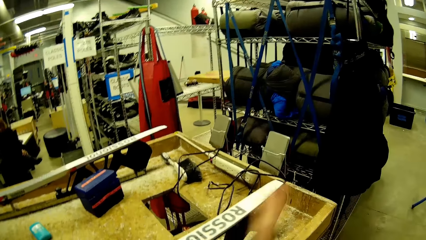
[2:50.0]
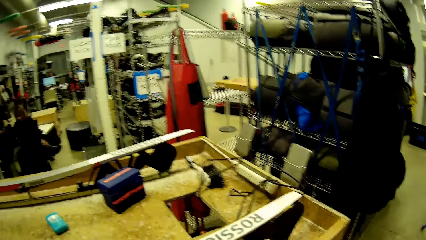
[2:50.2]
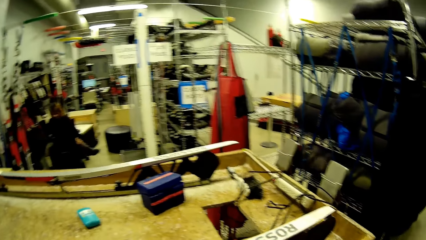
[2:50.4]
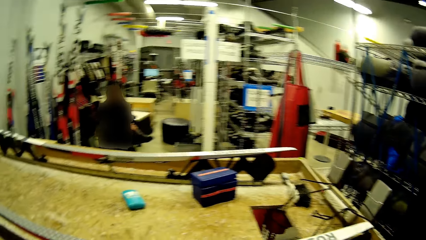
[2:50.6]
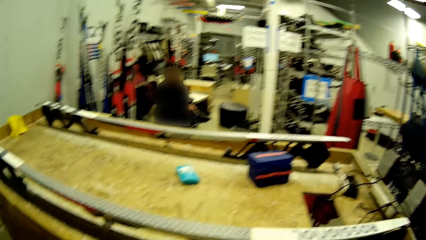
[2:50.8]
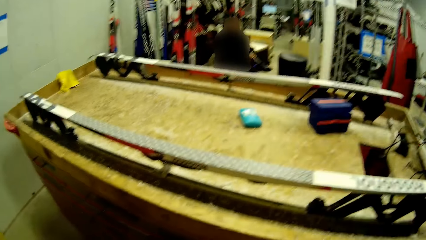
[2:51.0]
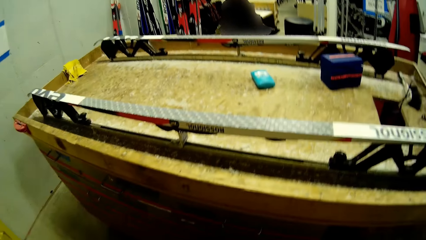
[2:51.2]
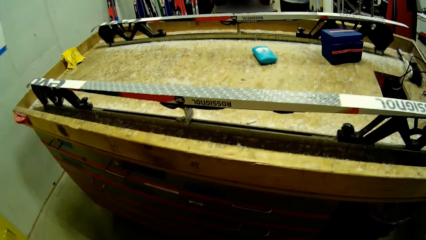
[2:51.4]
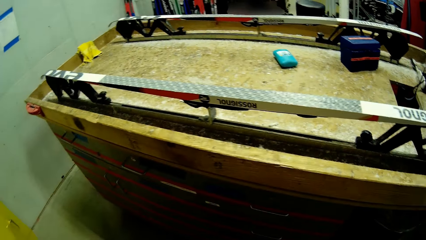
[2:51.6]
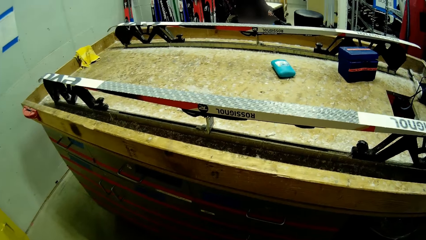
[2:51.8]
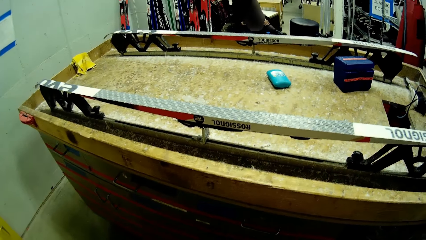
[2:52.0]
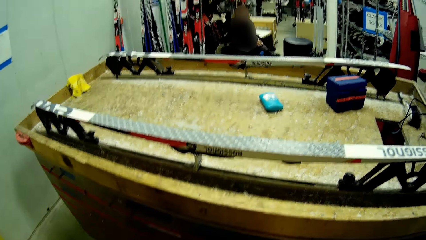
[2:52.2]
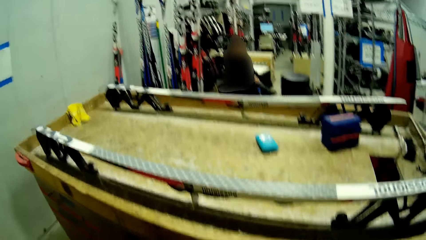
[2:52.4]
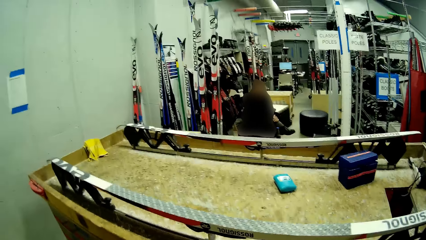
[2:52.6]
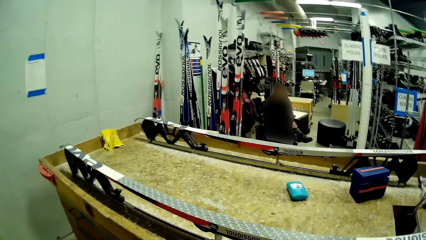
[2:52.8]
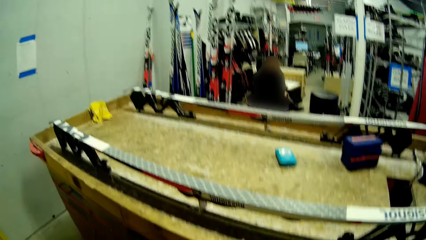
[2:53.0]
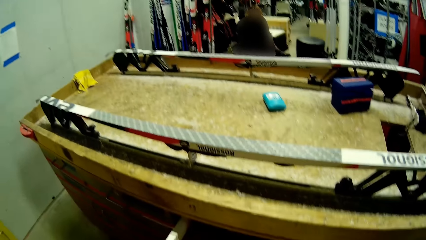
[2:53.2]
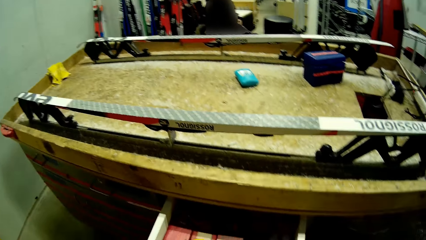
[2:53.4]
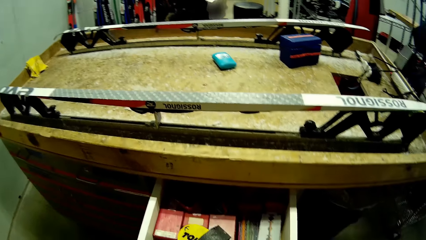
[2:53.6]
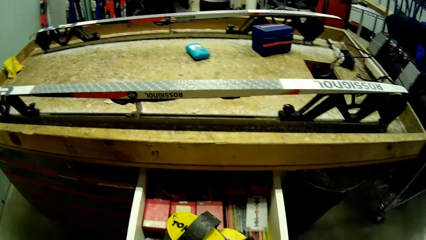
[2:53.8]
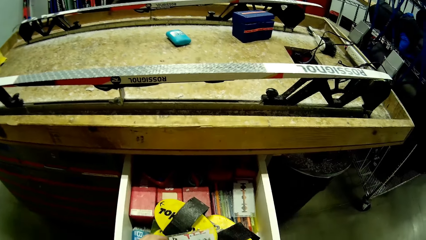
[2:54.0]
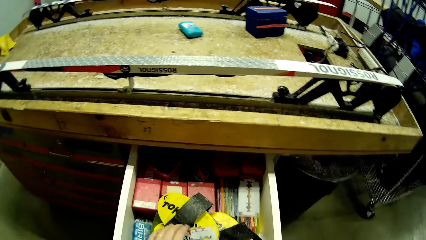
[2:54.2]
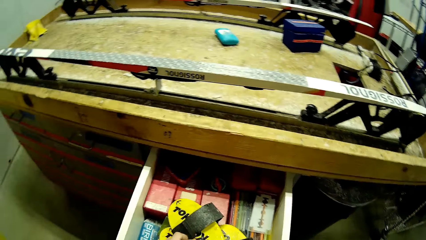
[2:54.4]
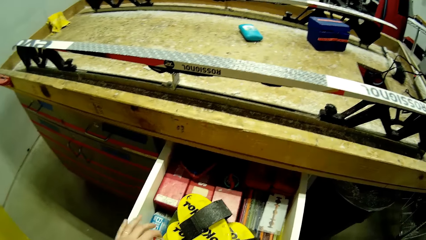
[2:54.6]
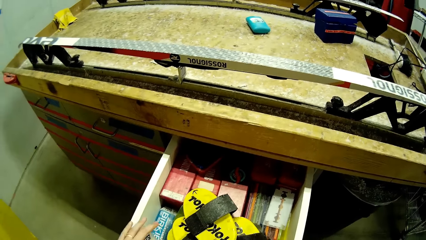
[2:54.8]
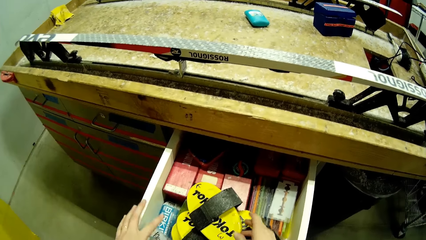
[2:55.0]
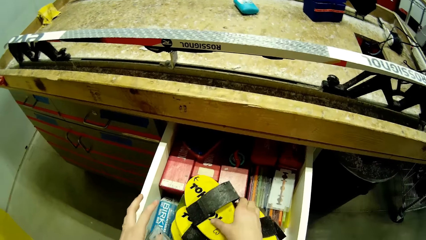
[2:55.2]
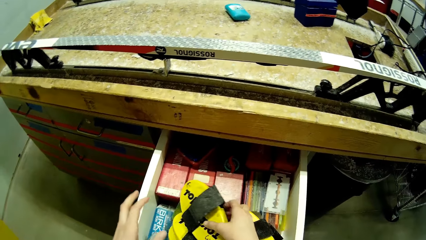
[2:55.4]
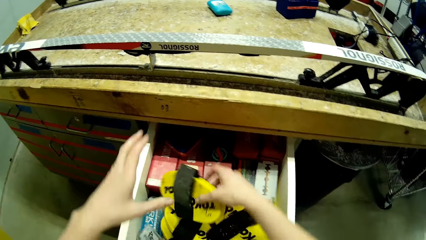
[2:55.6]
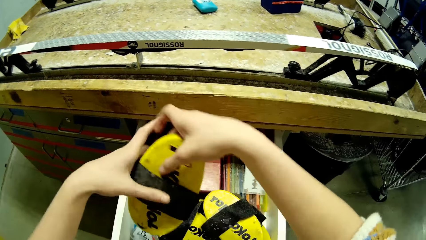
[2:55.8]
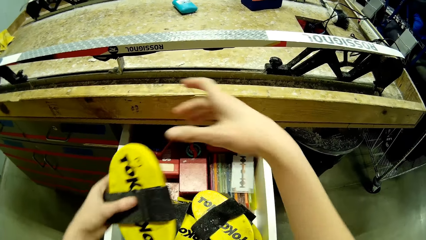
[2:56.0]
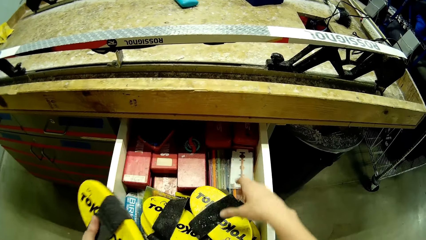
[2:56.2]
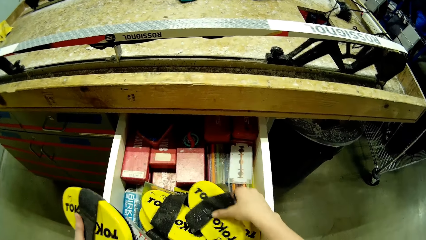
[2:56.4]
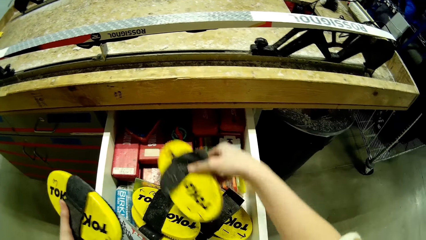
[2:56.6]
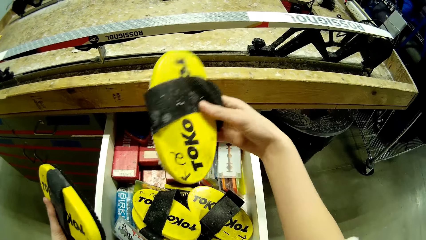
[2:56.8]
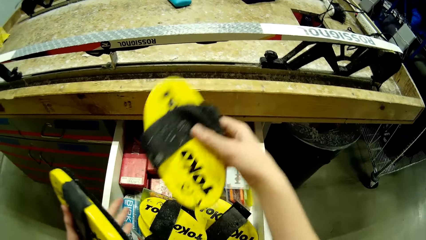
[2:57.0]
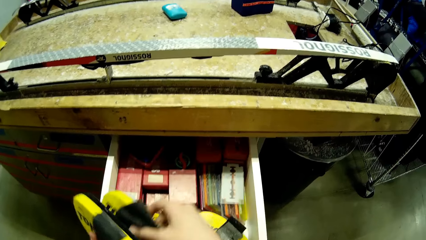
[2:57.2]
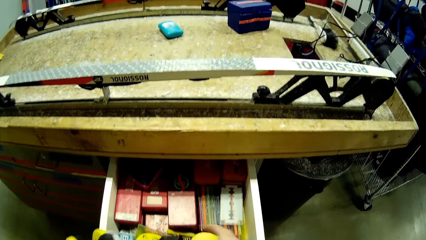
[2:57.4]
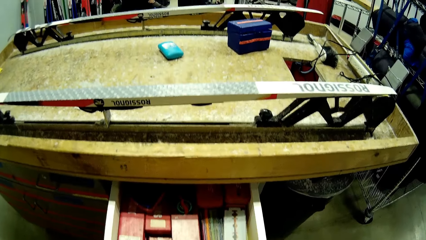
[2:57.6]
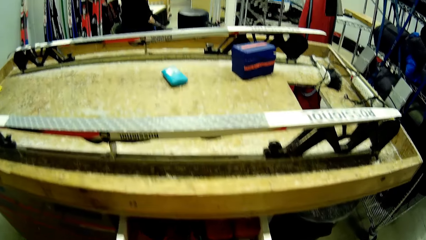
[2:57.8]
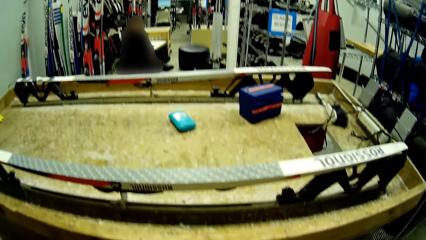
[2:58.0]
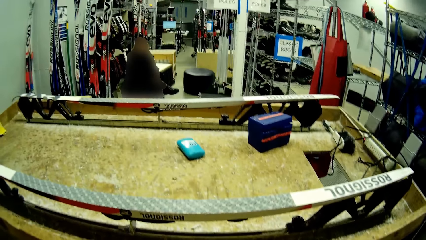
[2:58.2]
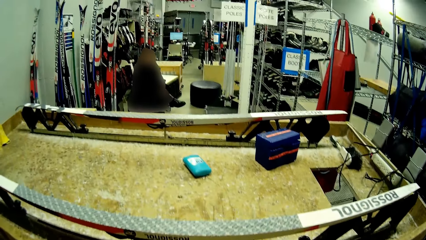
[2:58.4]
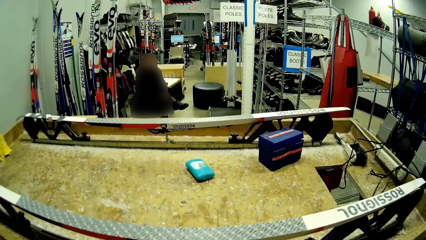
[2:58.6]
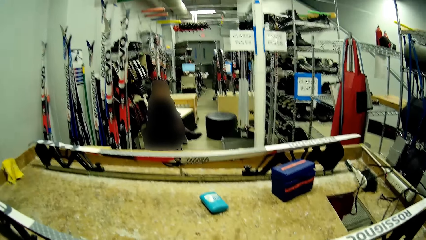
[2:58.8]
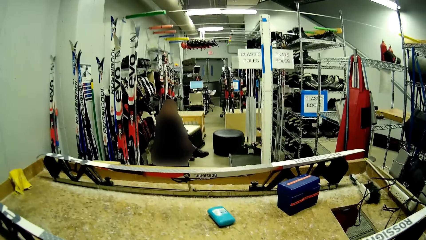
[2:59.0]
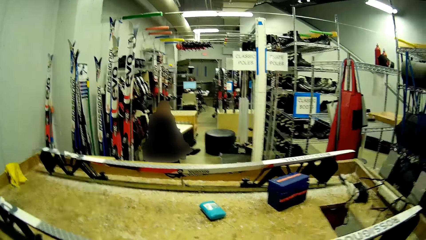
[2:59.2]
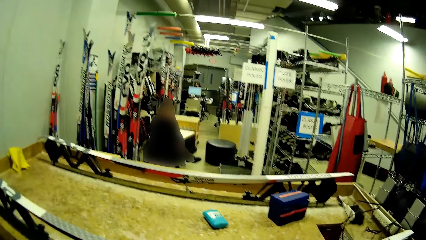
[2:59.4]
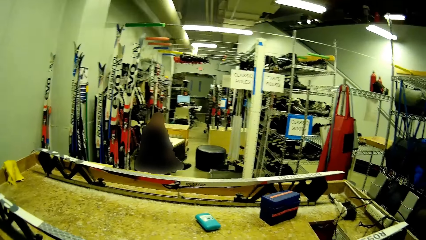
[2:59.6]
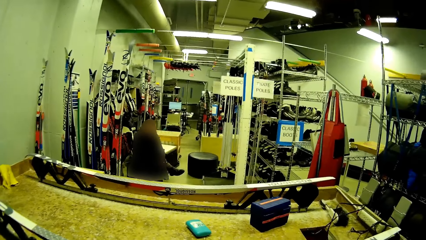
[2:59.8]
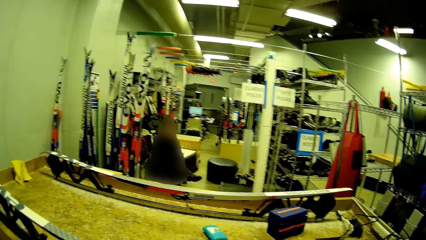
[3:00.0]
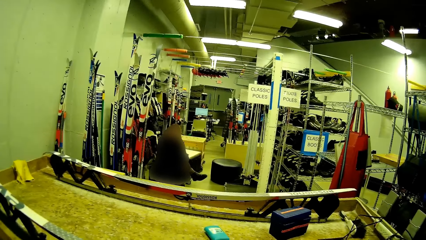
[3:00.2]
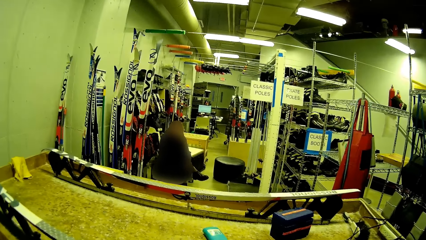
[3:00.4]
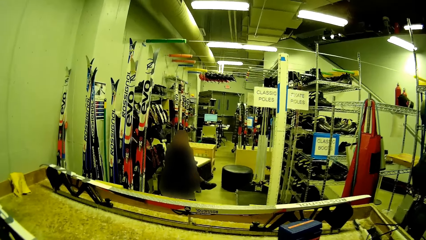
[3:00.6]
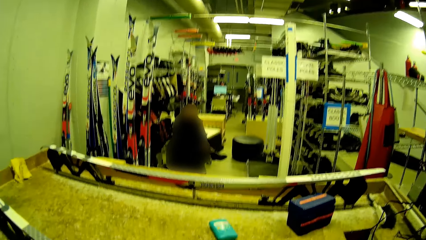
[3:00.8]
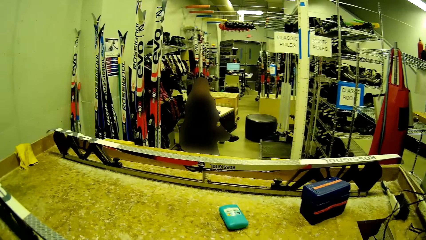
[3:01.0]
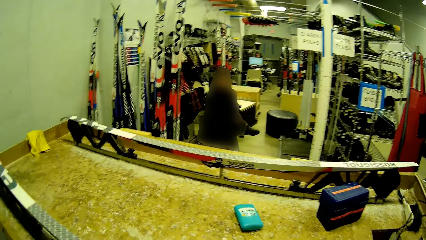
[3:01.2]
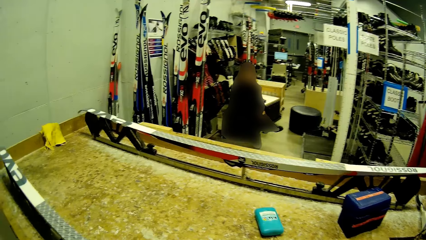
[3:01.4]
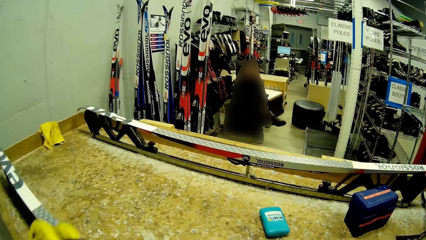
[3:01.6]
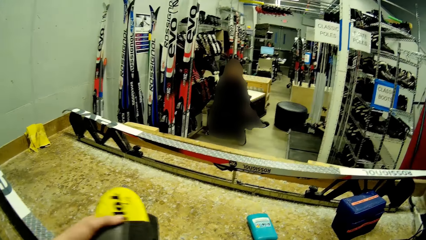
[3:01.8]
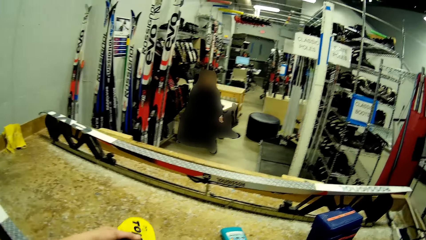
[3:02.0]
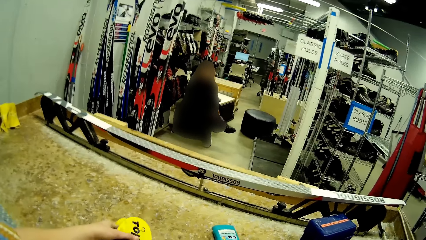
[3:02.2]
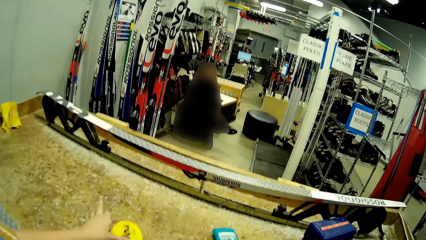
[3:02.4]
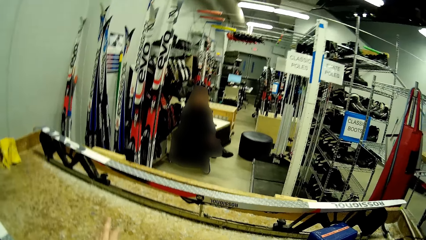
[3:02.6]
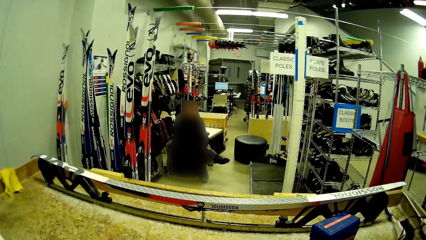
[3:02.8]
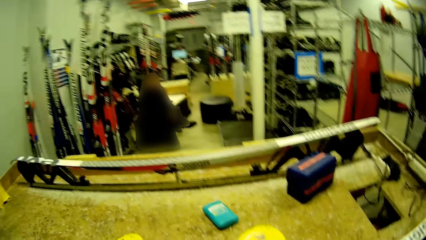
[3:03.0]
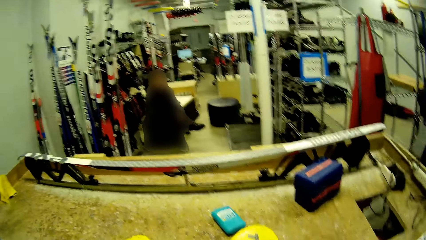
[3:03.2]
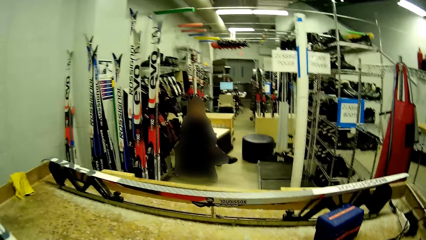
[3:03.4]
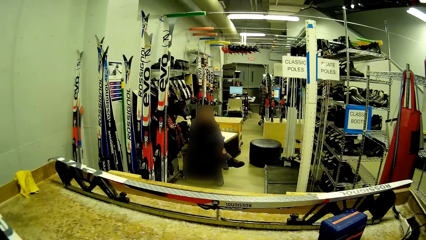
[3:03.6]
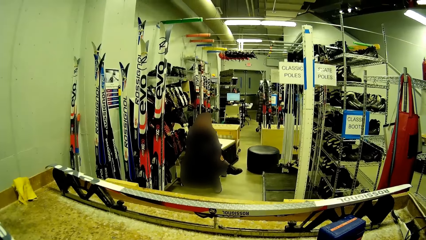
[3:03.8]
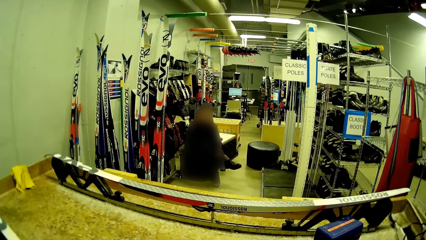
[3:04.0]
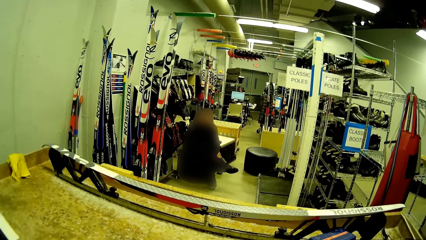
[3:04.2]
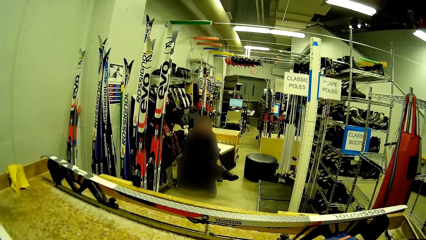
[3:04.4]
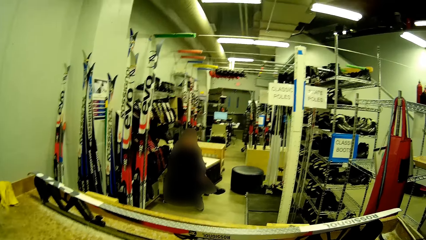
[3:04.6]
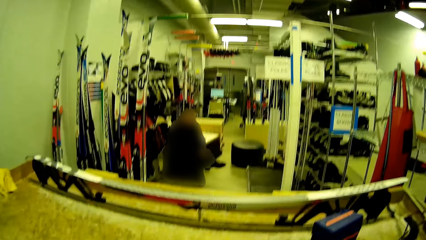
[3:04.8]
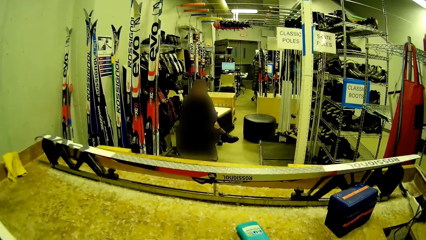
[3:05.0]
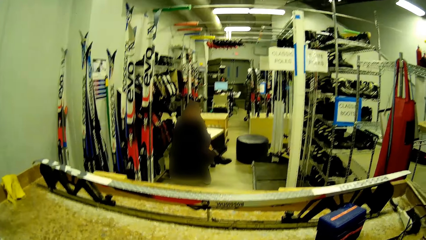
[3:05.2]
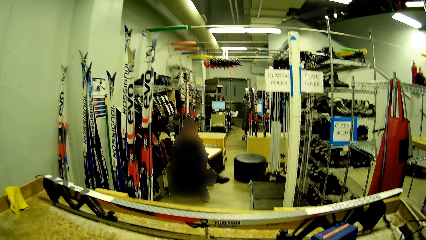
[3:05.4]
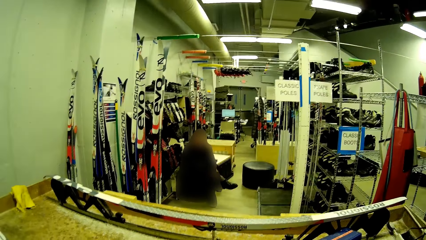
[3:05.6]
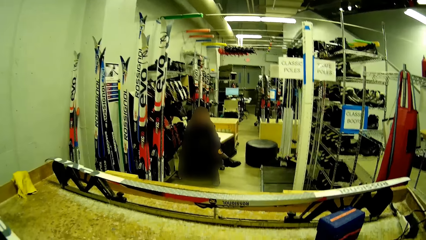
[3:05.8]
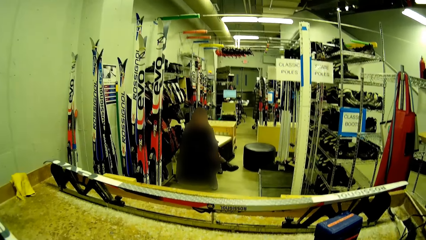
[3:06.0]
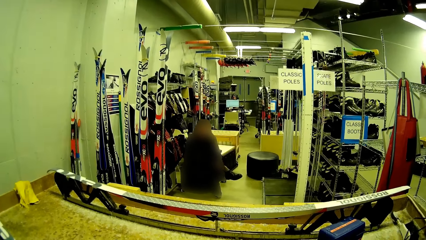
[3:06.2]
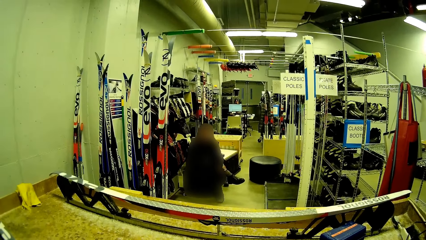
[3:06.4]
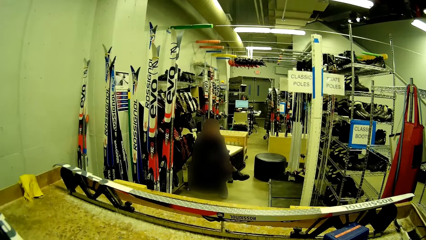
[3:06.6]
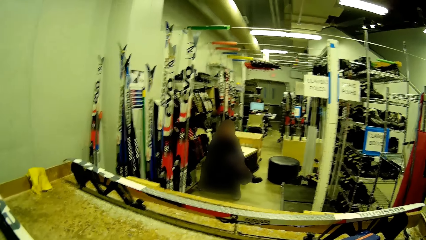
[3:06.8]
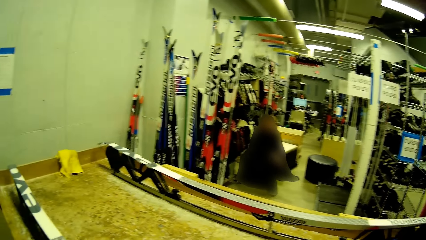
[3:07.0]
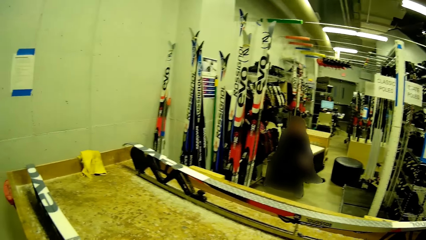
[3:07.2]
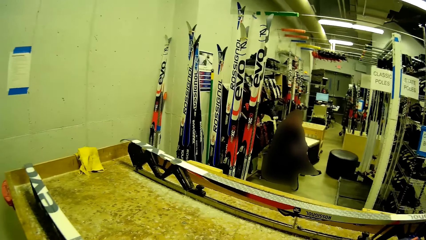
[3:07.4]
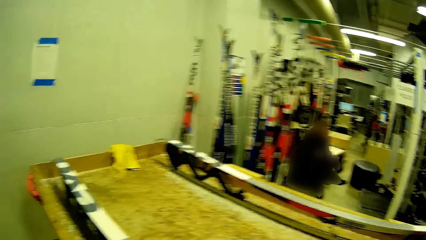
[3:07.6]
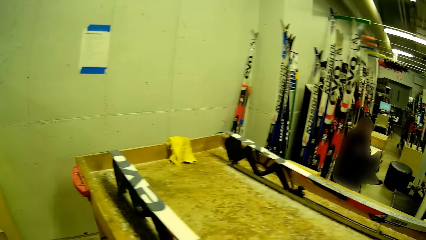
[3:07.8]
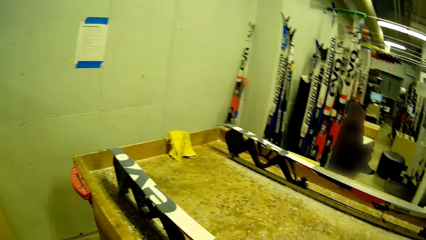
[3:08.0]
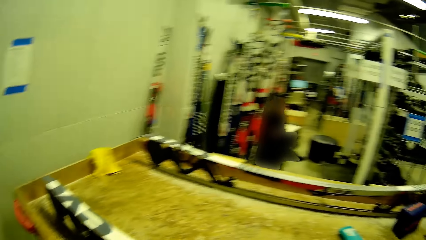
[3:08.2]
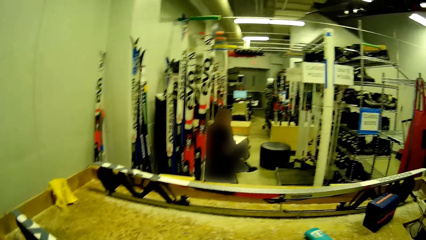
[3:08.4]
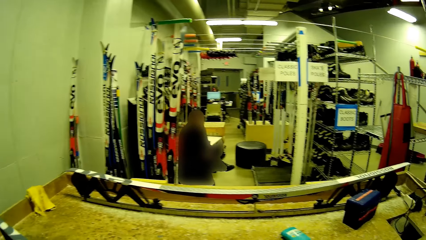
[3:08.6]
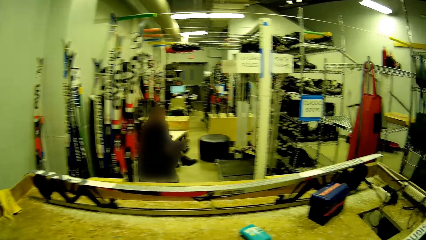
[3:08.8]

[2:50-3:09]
The camera wearer carries a brush from the drawer. She picks up something. She carries the brush from the drawer again. She closes the drawer. She drops the brushes on the table with her left hand.
